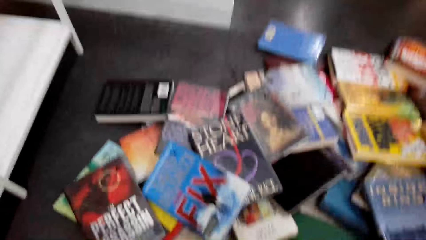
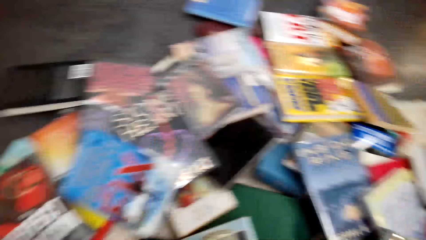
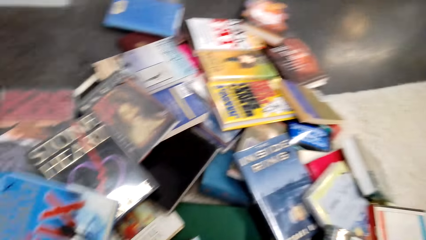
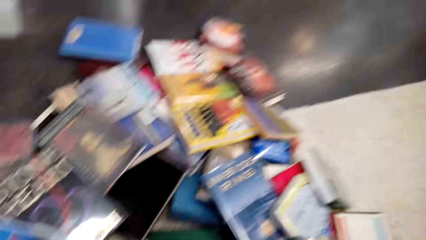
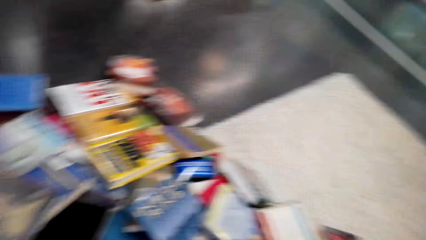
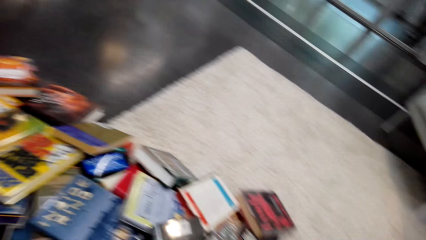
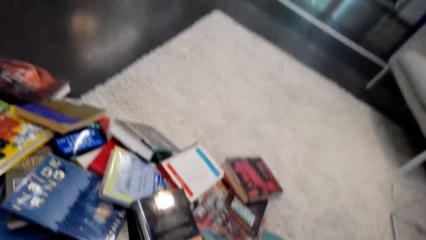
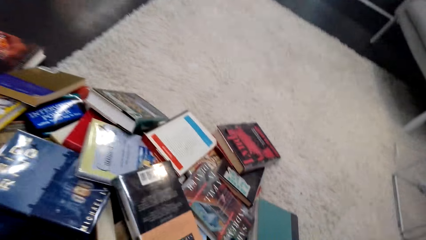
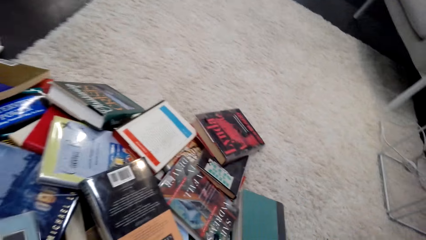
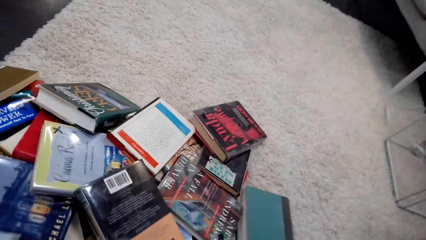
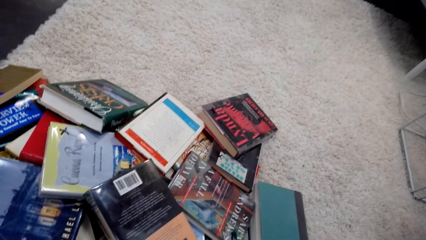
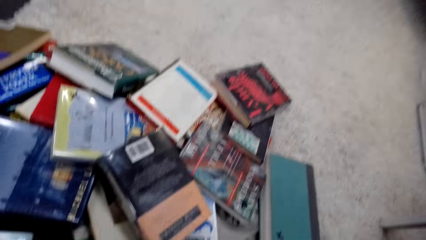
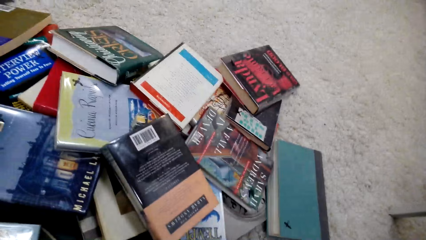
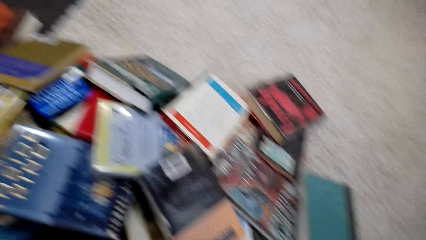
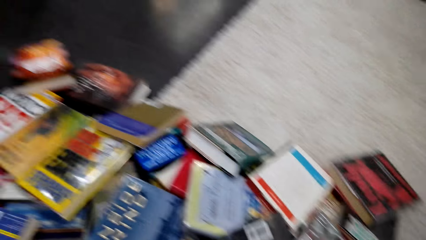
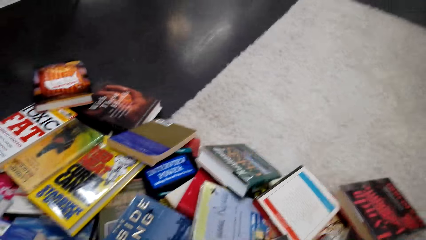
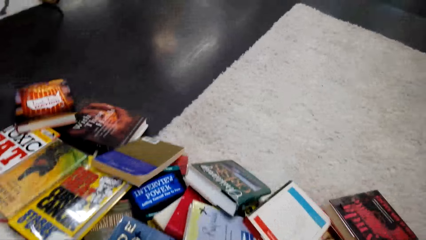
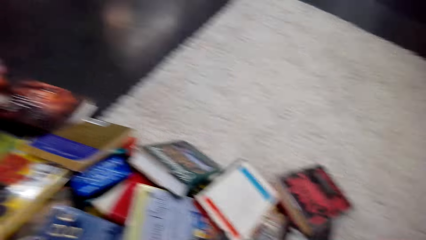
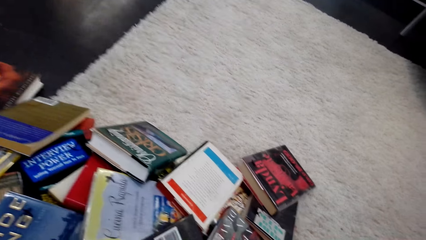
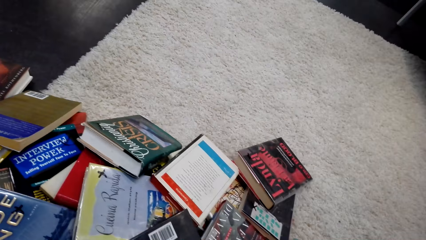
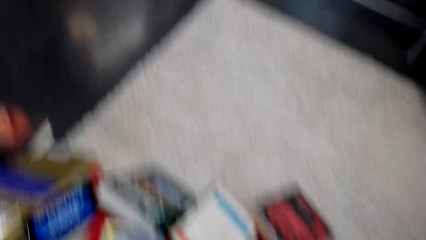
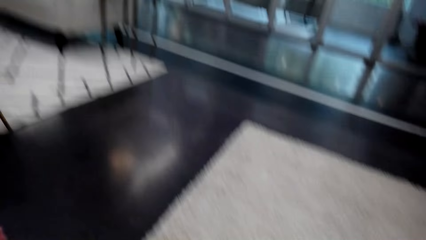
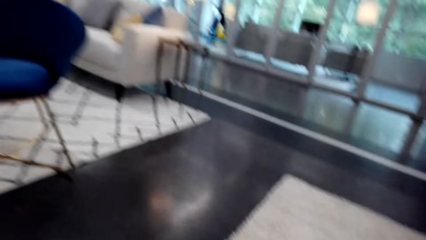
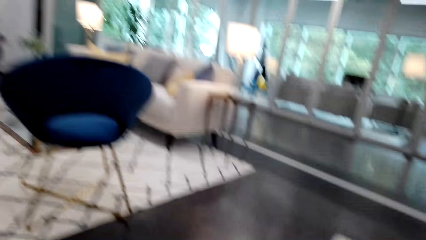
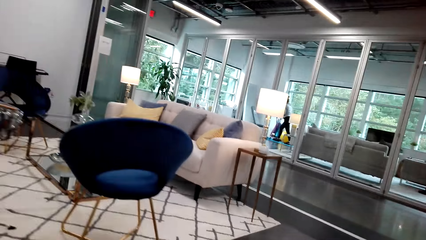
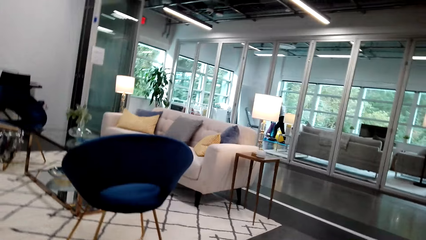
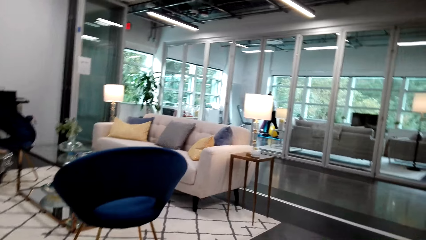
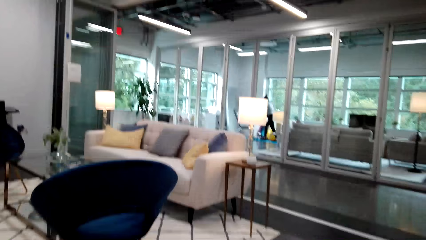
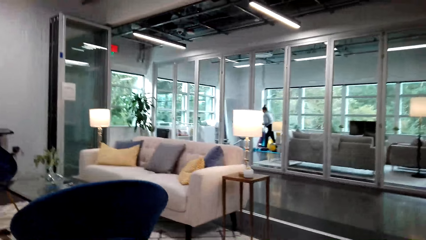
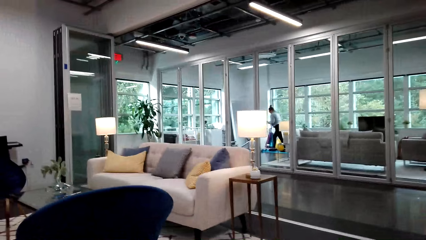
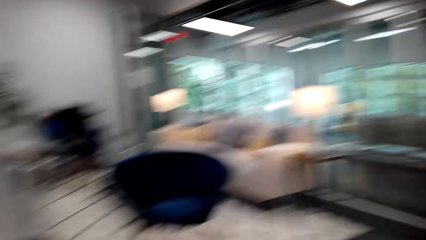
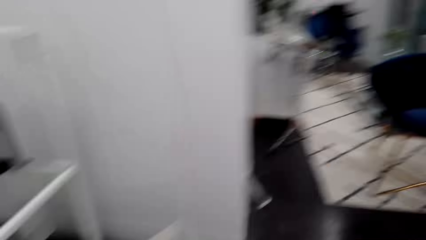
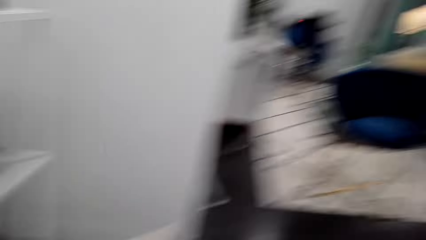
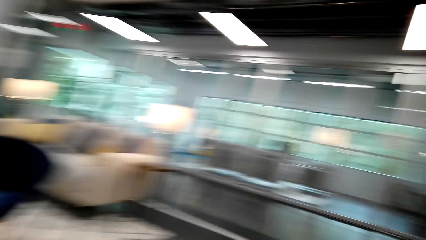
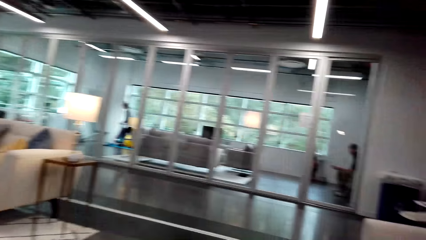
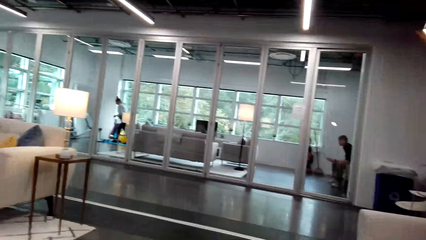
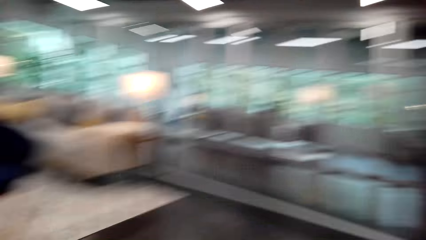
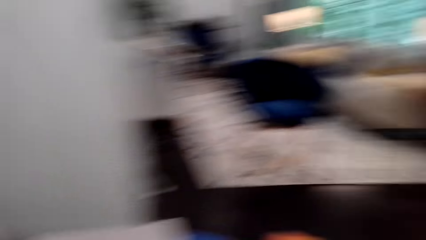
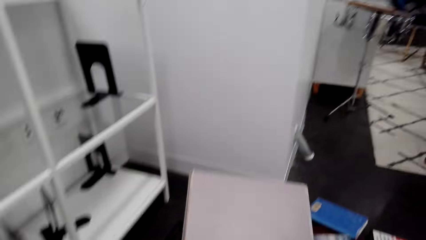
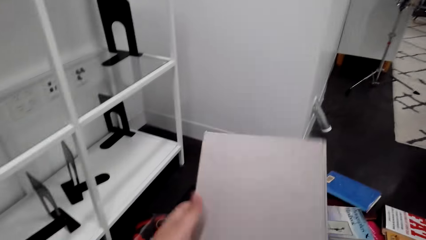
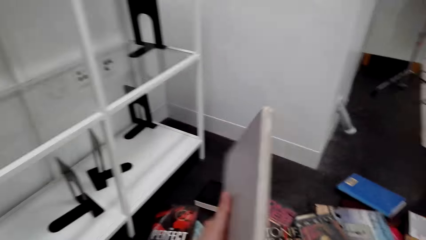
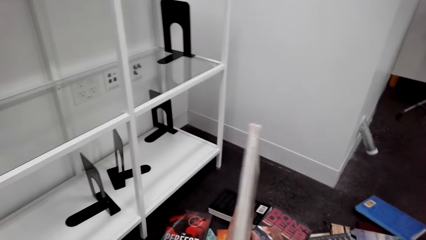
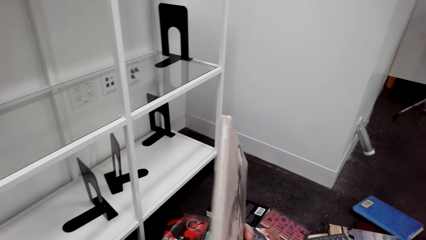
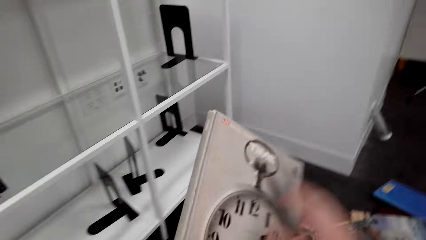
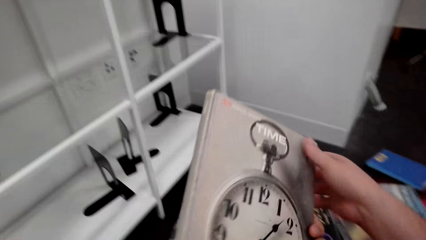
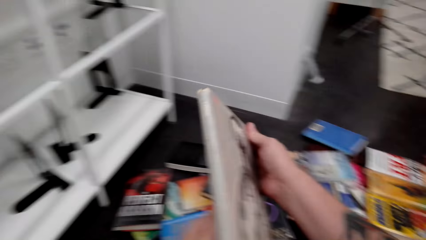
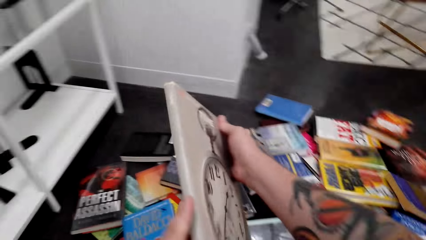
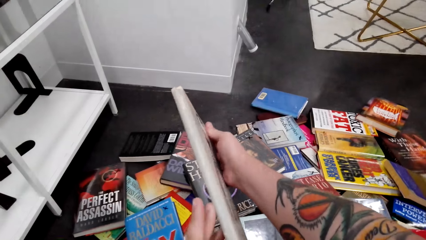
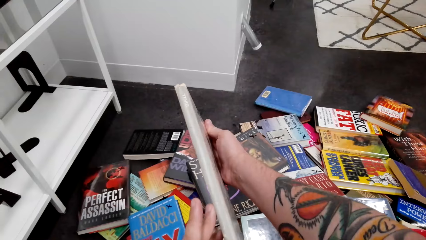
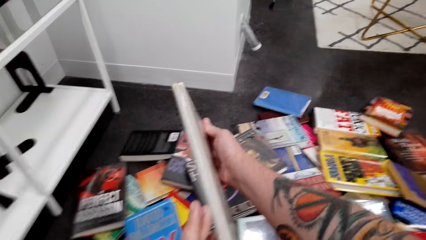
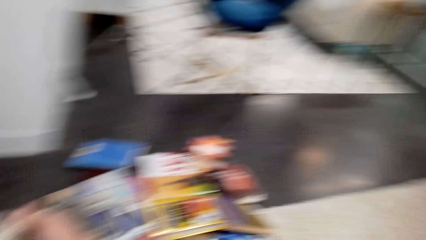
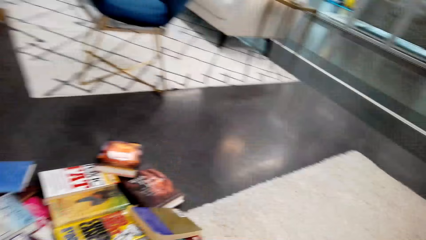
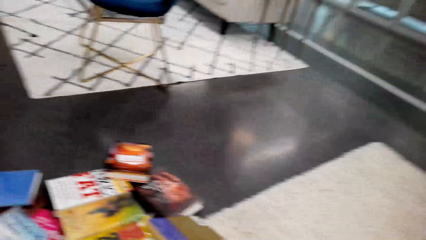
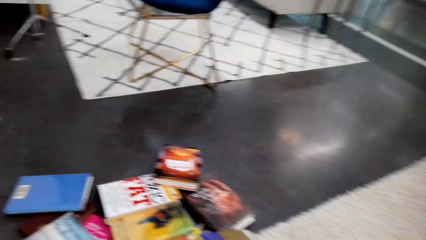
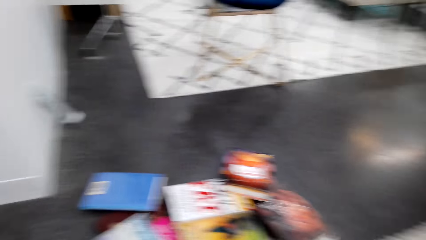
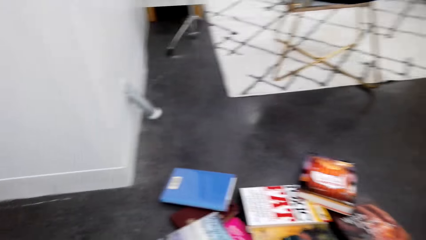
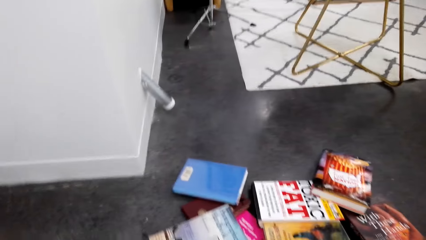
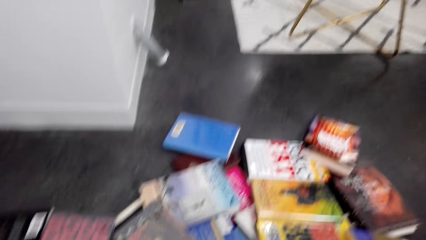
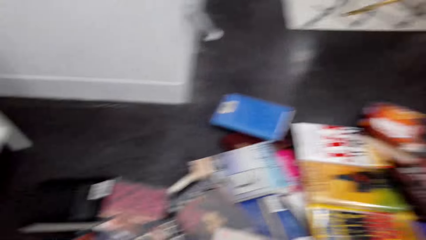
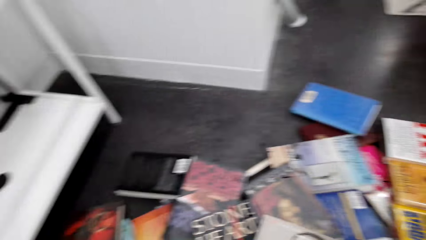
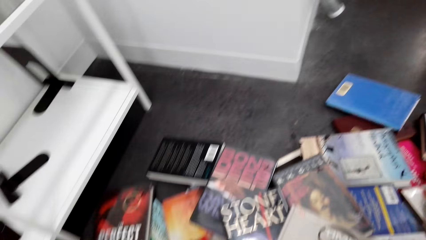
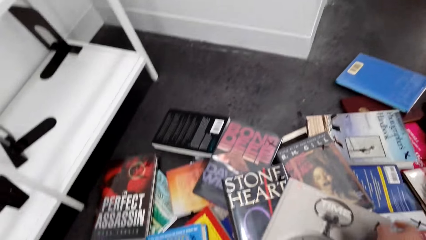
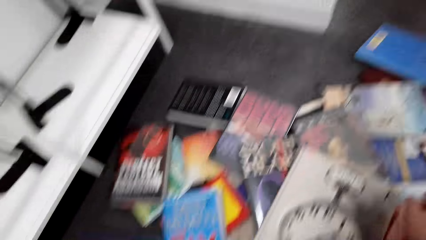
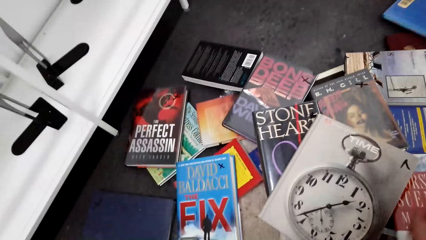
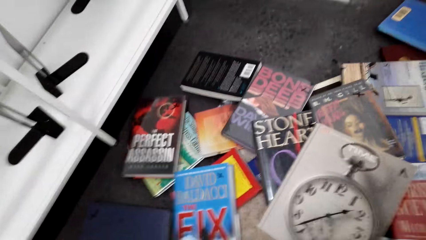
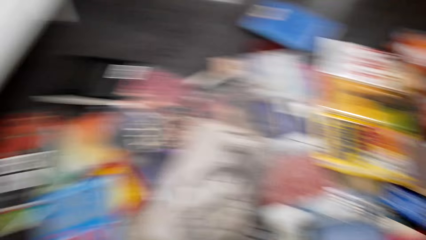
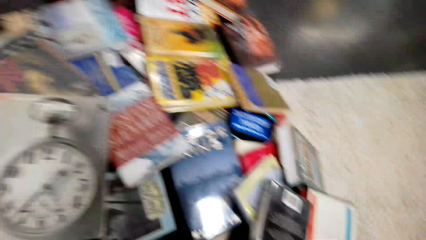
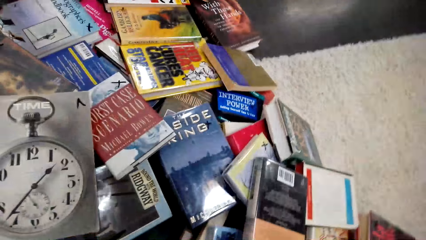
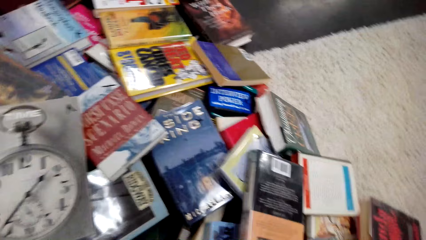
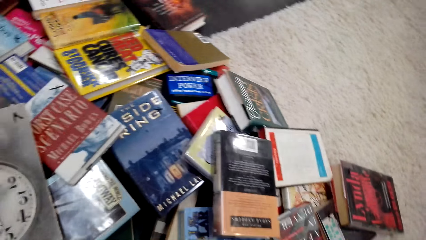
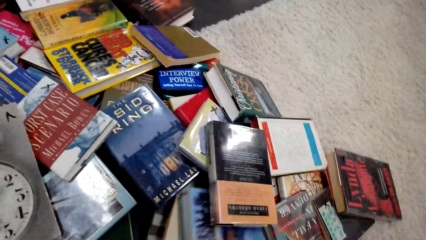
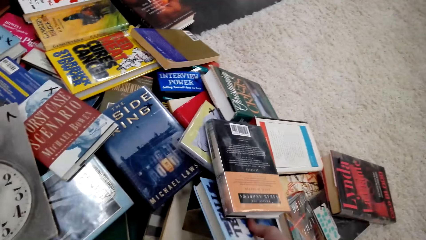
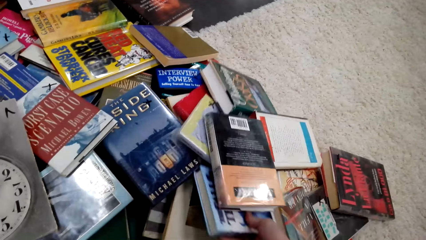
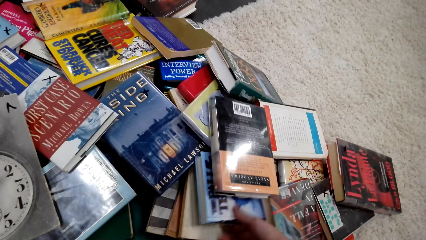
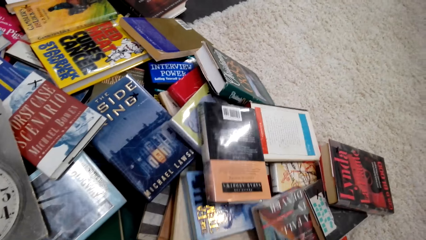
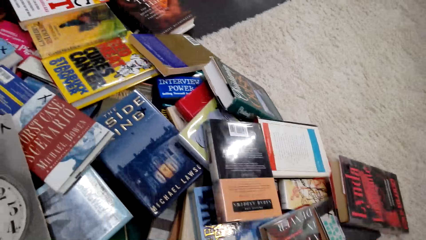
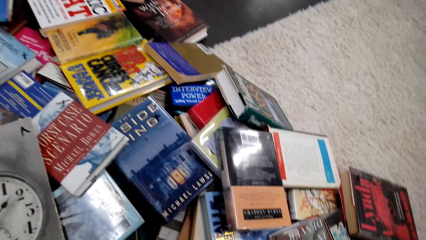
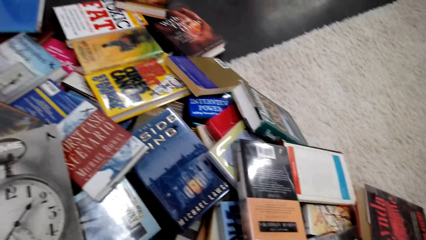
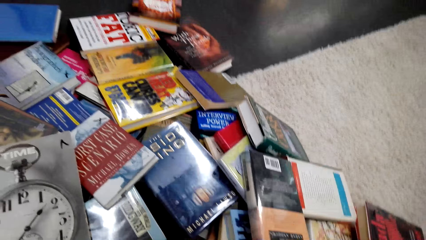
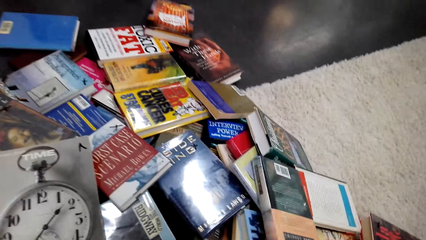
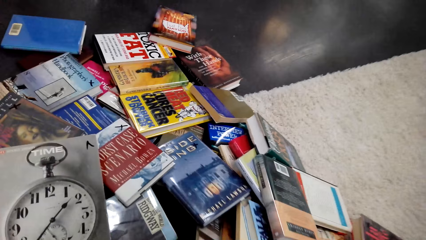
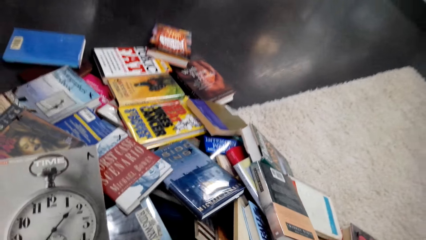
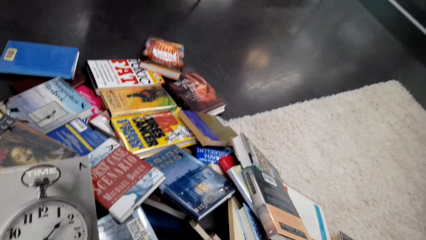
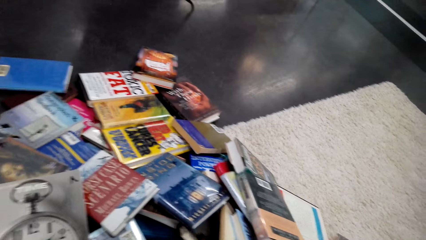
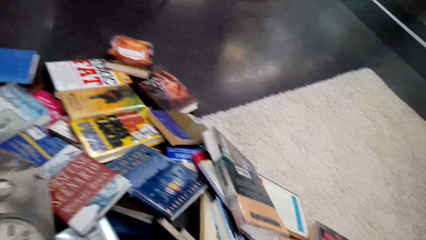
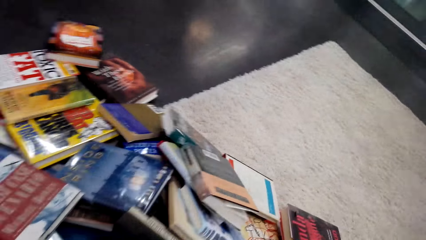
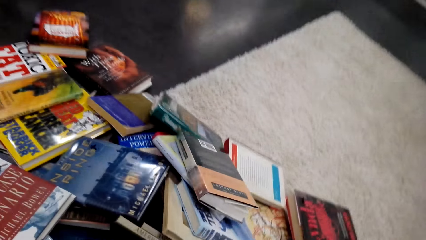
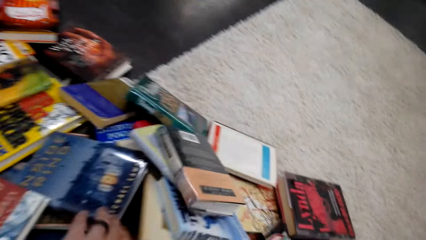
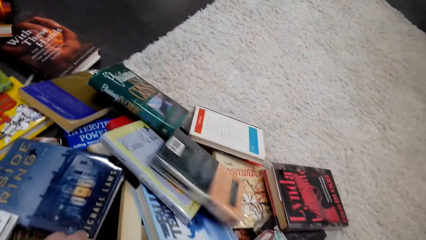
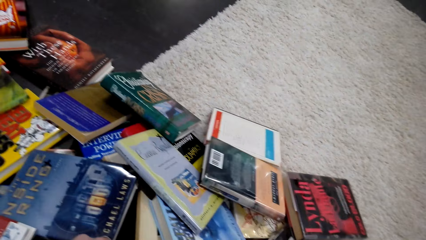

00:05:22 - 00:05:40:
The camera wearer walks around. They pick the book from the floor and check the book. They look around. They search for the book.
